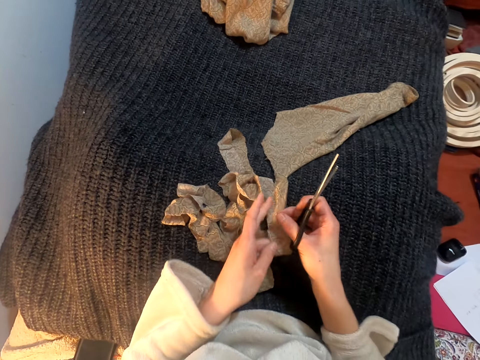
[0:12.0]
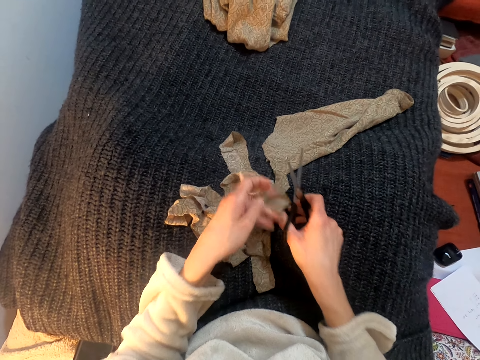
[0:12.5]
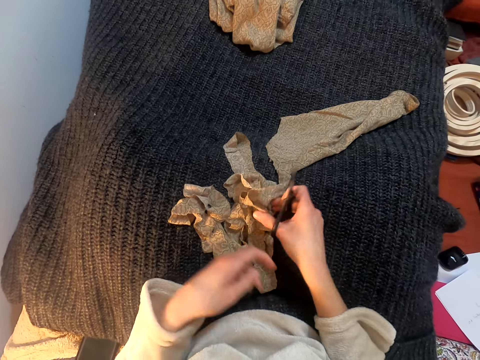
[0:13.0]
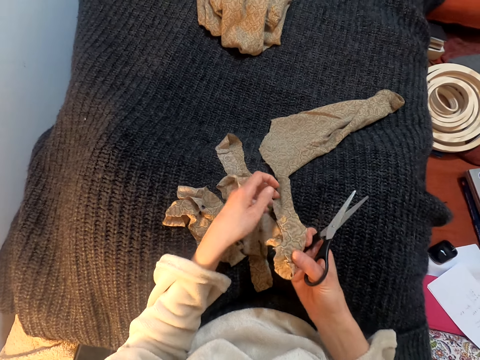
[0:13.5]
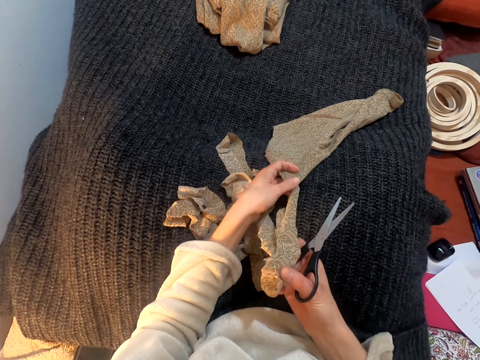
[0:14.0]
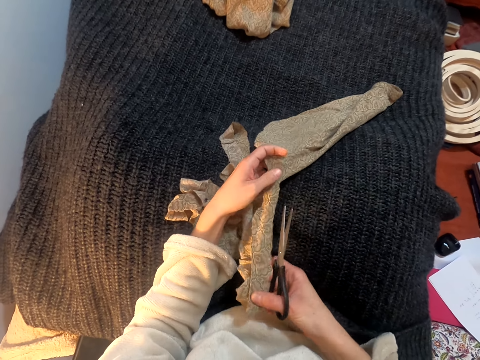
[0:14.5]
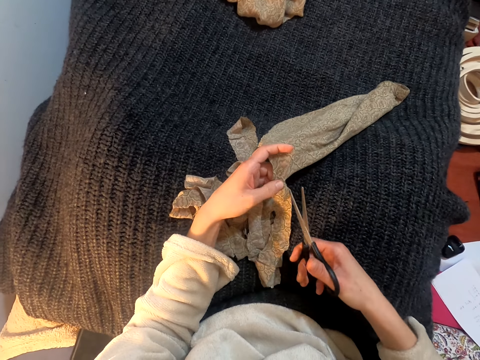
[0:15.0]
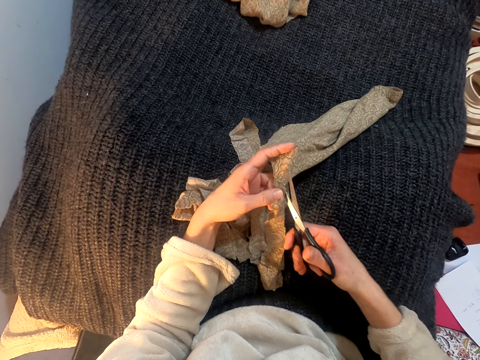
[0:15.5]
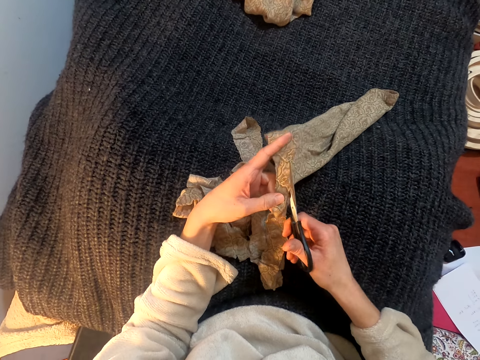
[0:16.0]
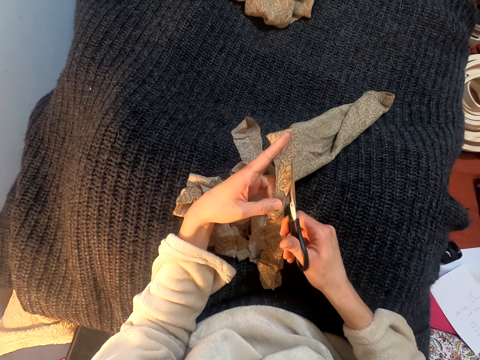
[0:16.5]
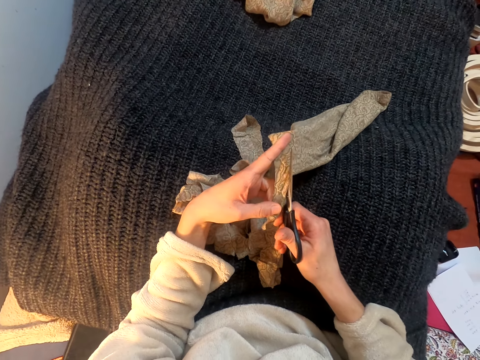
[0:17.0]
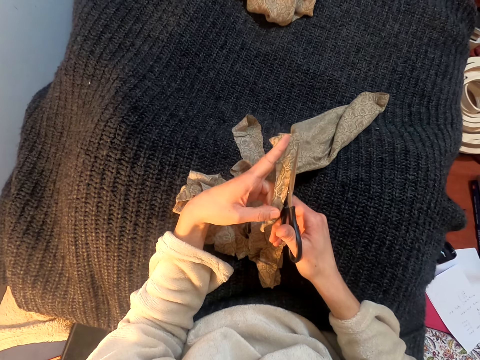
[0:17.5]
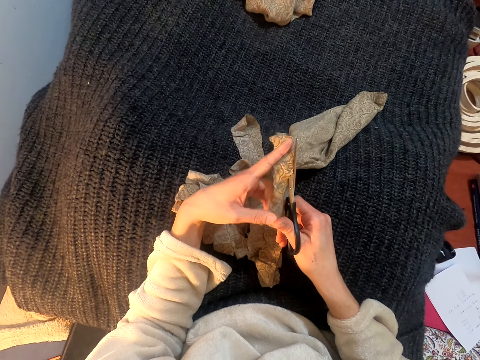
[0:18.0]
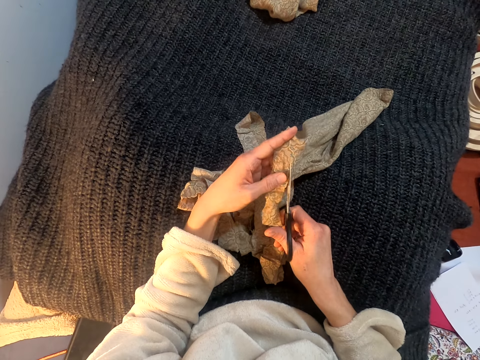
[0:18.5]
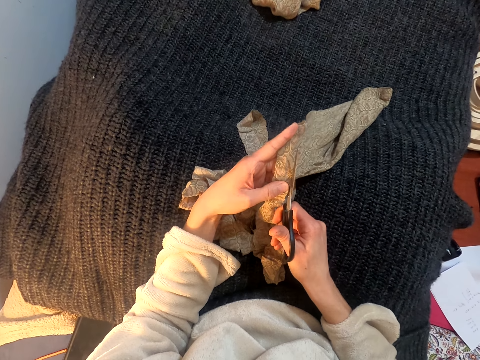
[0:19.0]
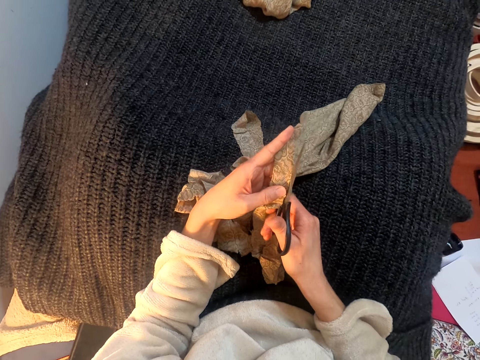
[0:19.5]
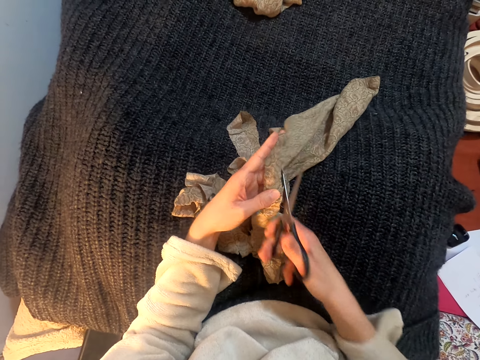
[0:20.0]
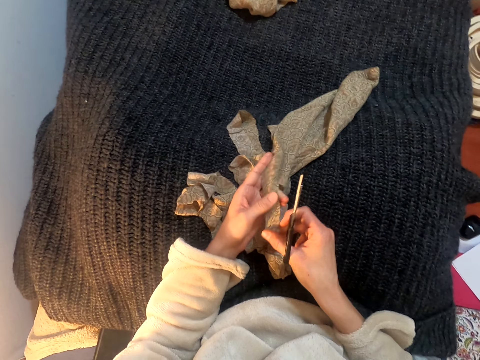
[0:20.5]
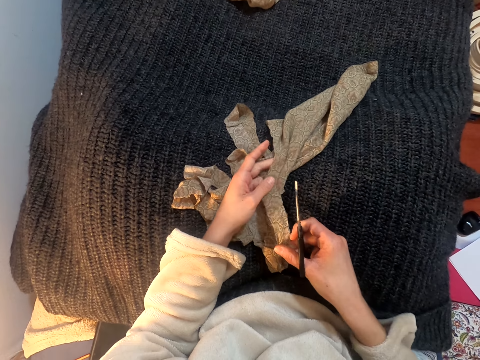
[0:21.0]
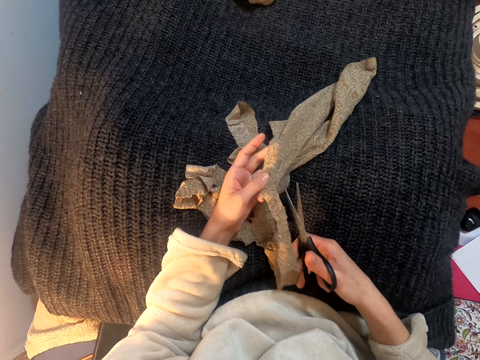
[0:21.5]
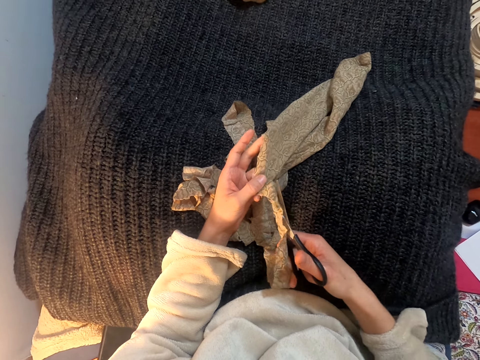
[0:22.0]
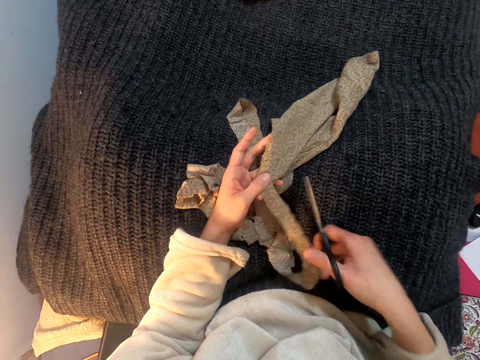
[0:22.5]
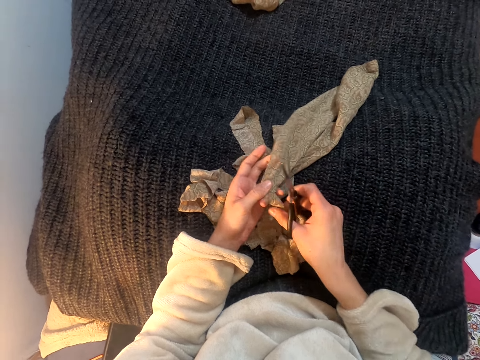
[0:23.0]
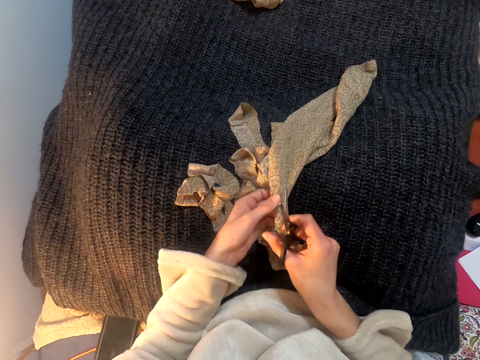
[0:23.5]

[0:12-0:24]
The camera wearer drops the cloth on the lap. They lift the scissors and pull the cloth. They insert the scissors on the cloth. They cut a piece of cloth with the scissors. They lift the scissors and pull the cloth.

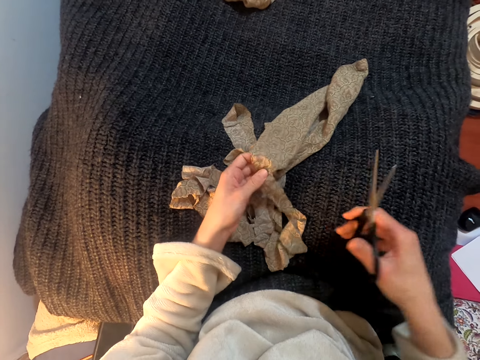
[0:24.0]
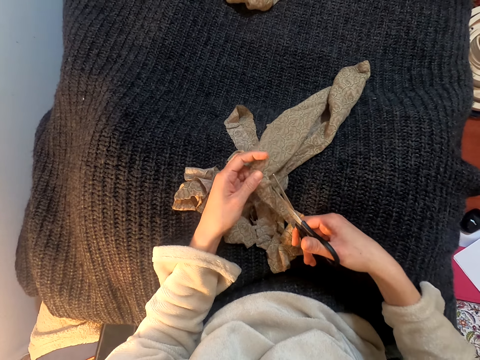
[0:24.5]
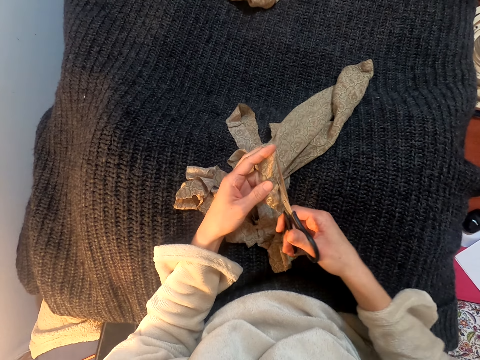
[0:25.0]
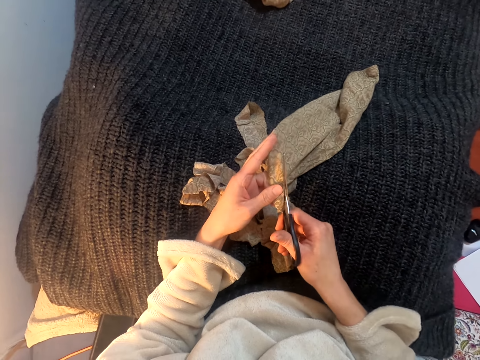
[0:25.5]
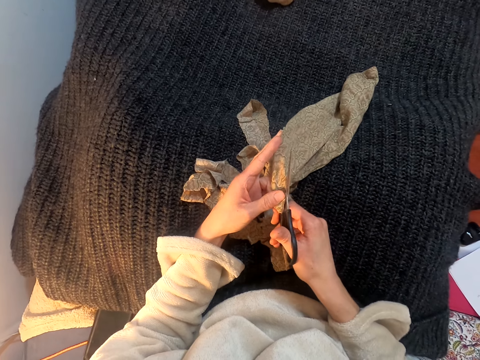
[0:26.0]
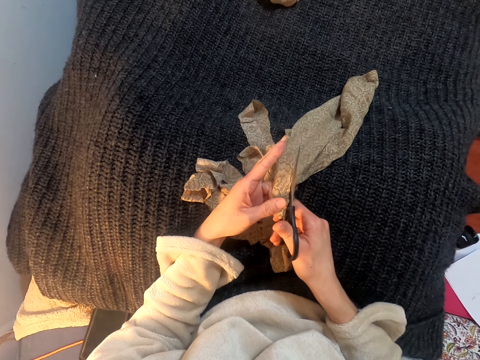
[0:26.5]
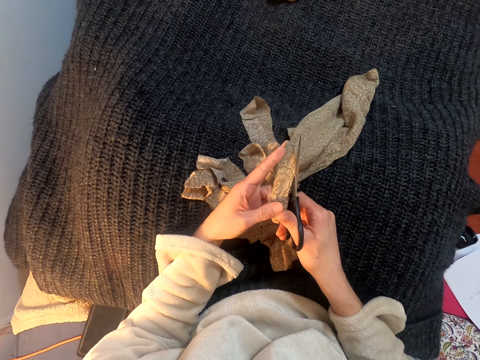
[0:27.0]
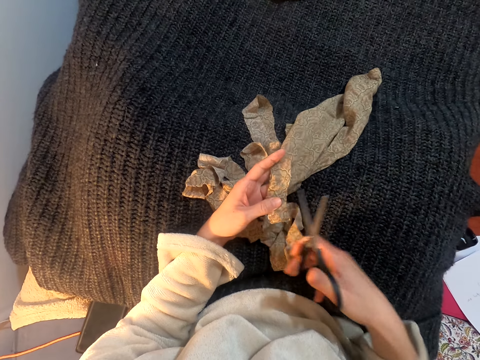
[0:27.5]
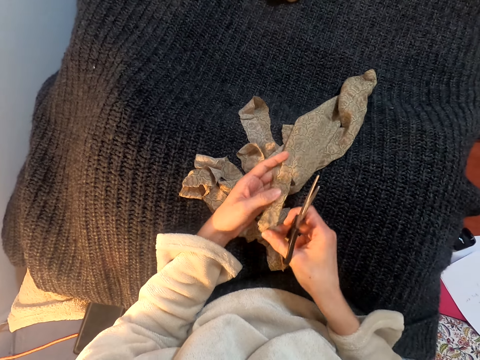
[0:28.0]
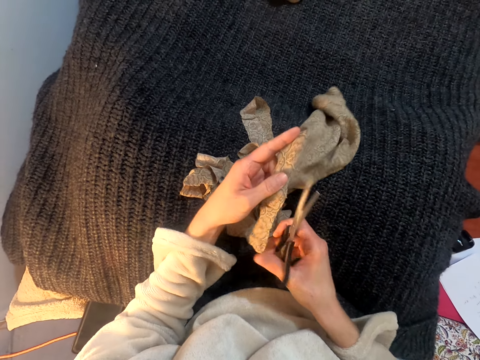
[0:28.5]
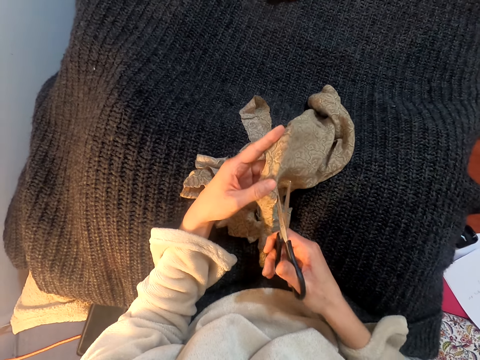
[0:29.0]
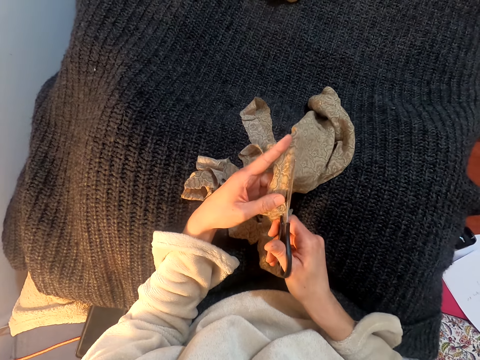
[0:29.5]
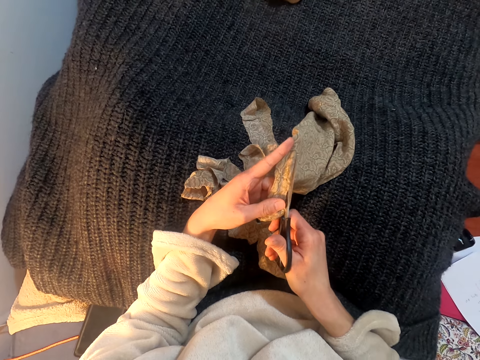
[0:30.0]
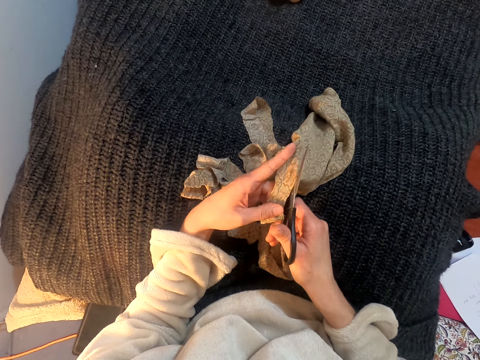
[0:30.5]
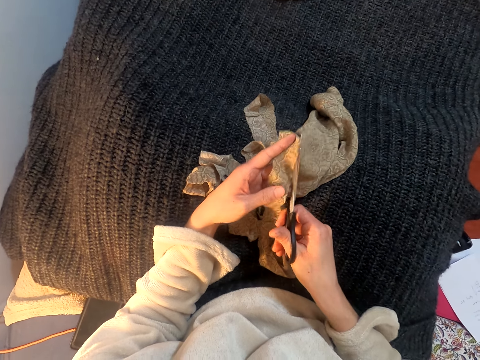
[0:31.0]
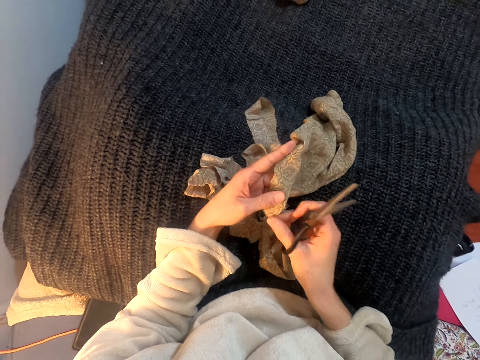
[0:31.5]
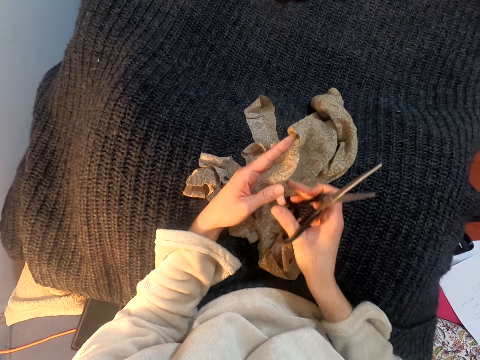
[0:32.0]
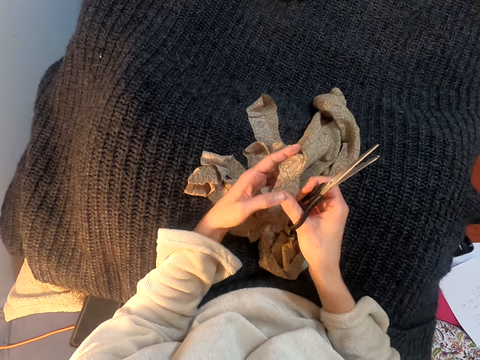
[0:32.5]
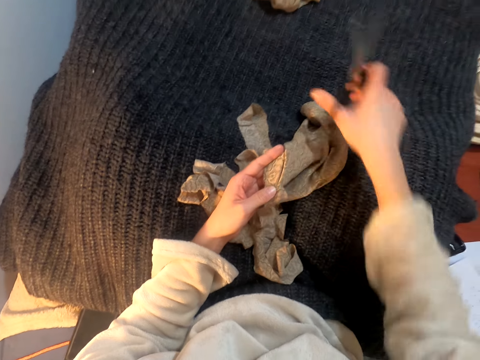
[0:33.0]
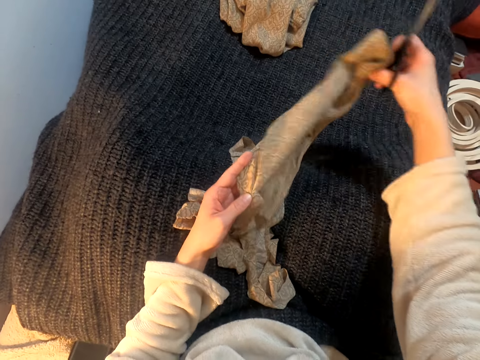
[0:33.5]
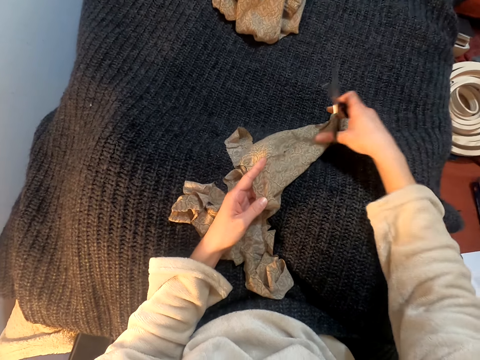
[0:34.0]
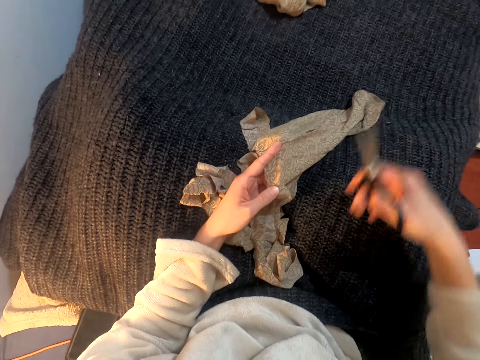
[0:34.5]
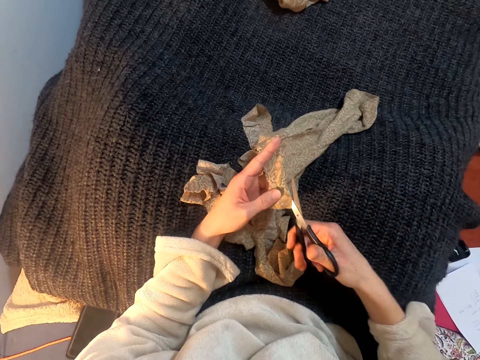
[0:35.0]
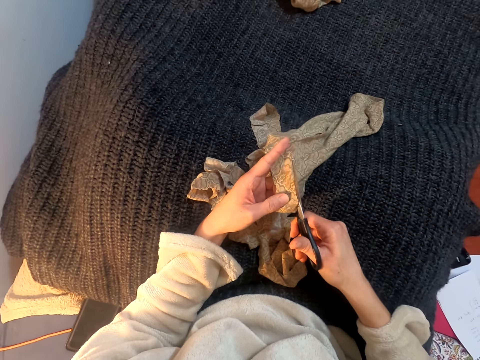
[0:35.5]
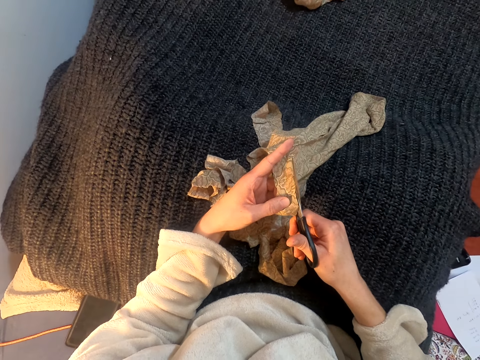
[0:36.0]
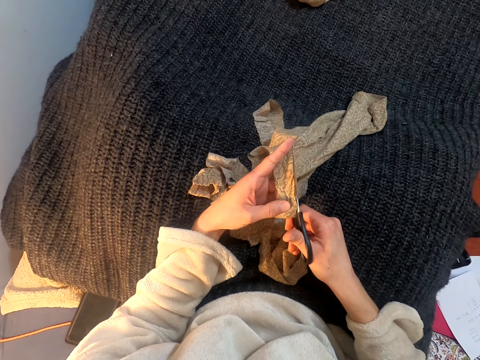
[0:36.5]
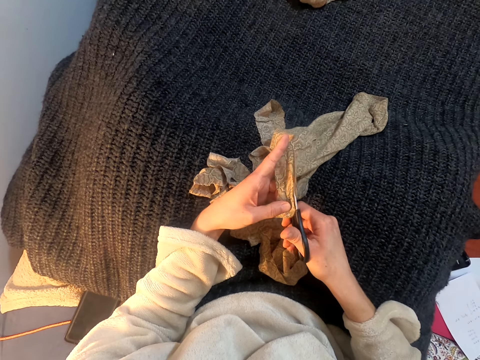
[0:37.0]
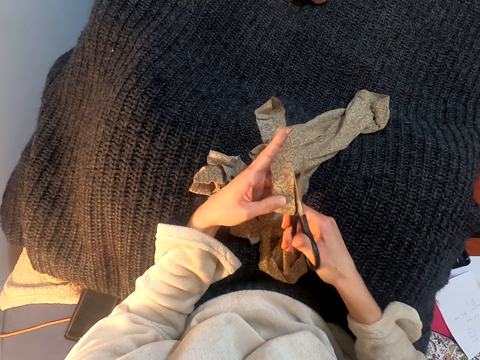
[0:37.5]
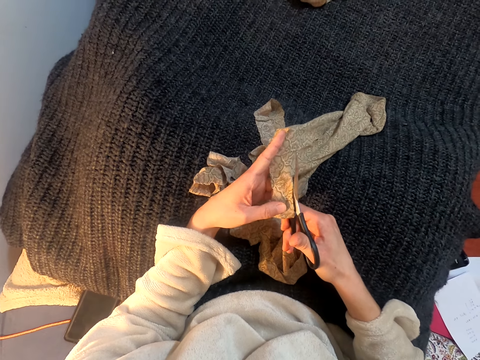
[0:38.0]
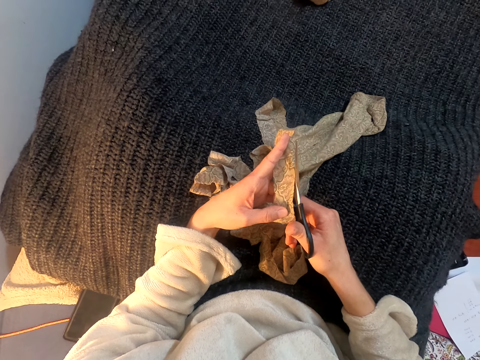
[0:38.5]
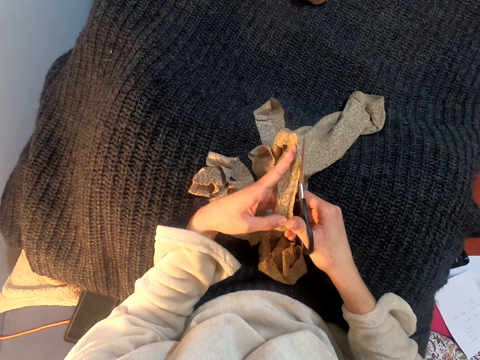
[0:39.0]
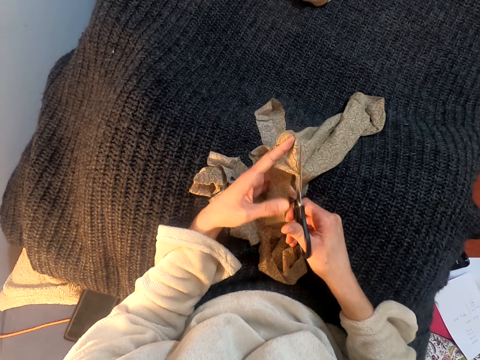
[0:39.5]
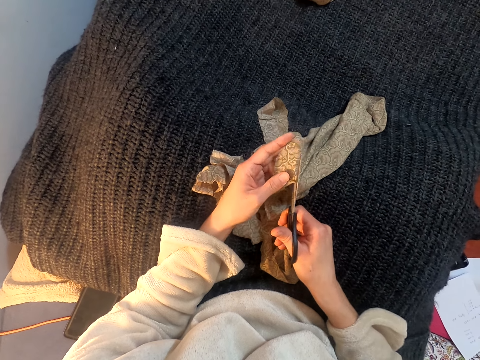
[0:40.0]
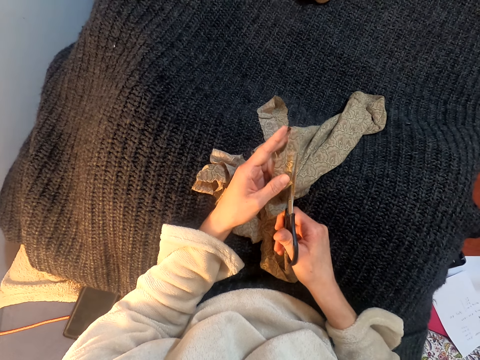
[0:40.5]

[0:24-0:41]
The camera wearer lifts the scissors. They cut the cloth with the scissors. They lift the scissors, pull the cloth, and insert the scissors on the cloth. They cut the cloth with the scissors. They lift the scissors, pull the cloth, and lift the cloth. They drop the cloth on the lap. They turn the cloth over. They lift the scissors. They cut the piece of cloth with the scissors.
